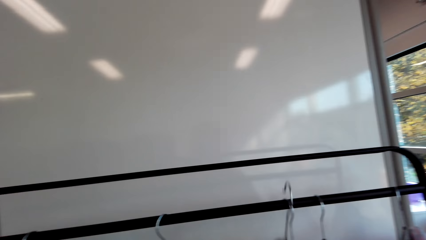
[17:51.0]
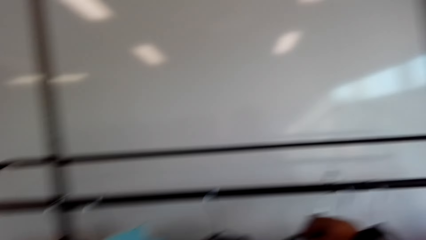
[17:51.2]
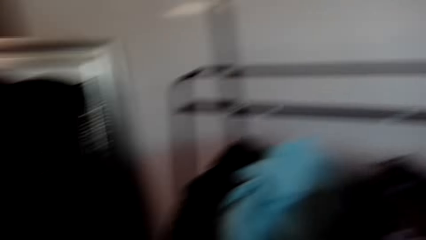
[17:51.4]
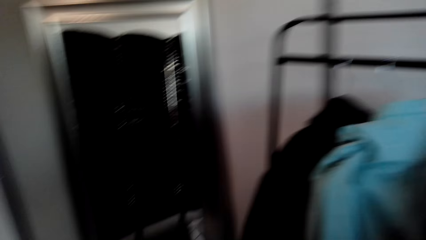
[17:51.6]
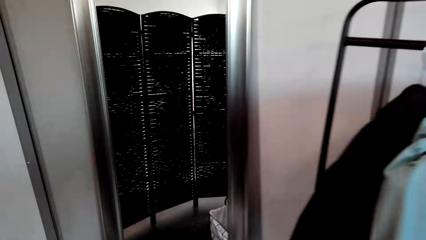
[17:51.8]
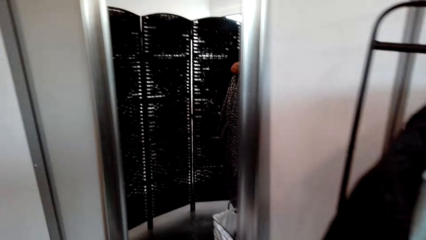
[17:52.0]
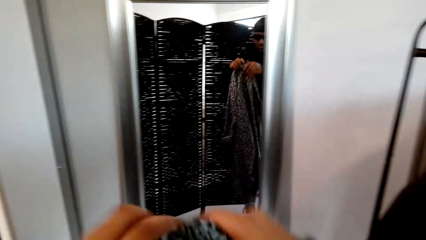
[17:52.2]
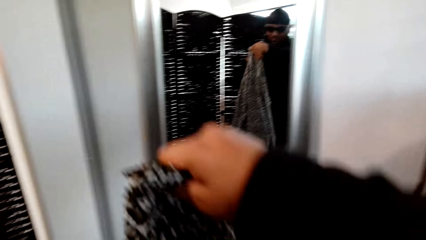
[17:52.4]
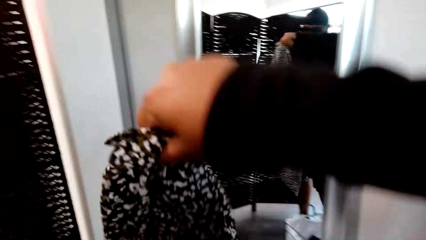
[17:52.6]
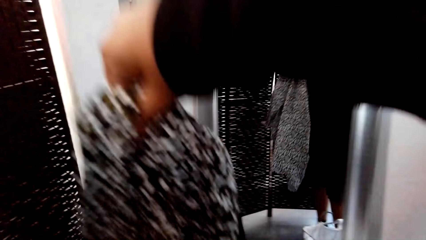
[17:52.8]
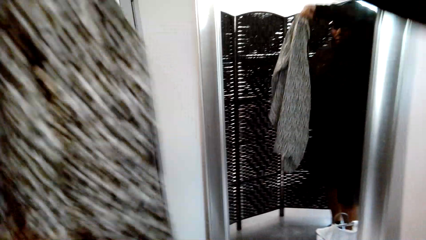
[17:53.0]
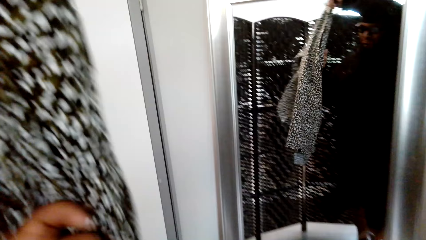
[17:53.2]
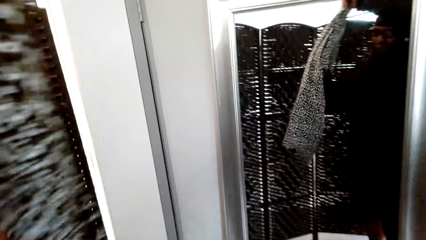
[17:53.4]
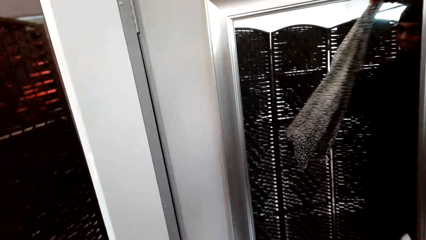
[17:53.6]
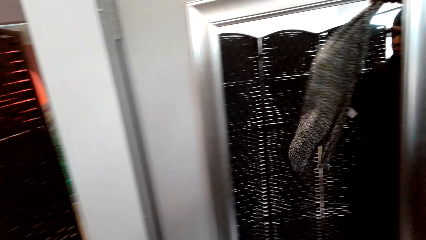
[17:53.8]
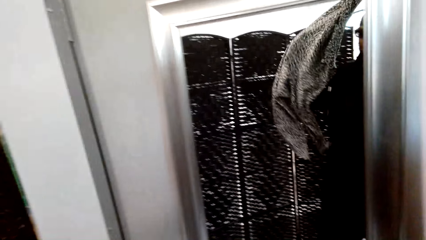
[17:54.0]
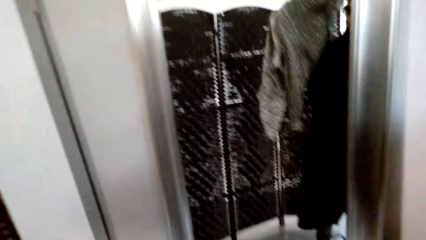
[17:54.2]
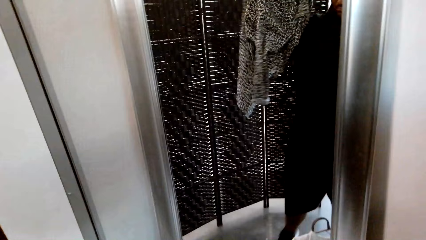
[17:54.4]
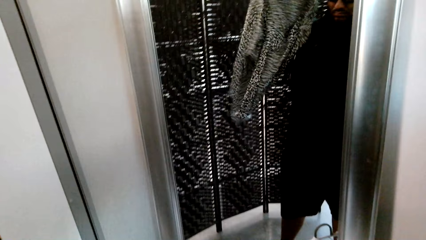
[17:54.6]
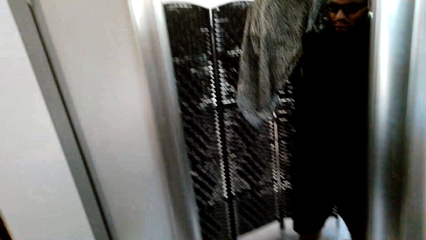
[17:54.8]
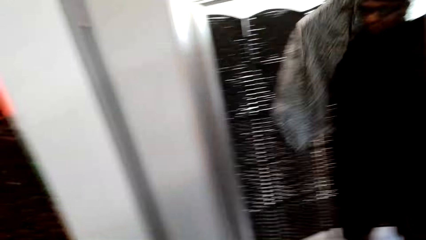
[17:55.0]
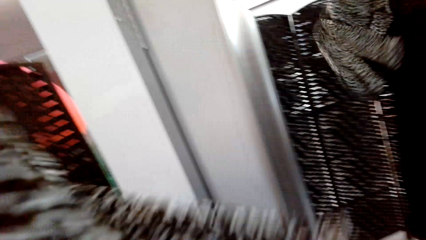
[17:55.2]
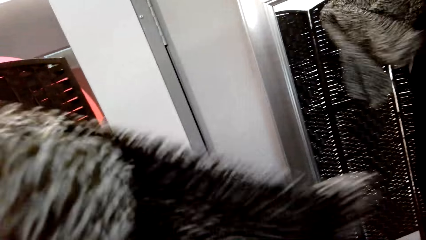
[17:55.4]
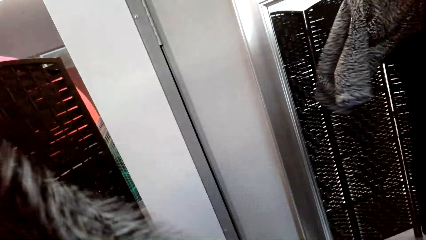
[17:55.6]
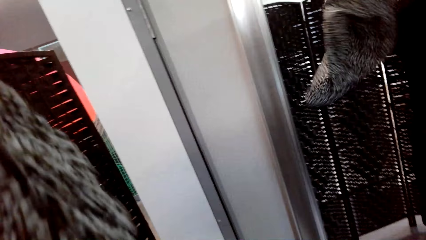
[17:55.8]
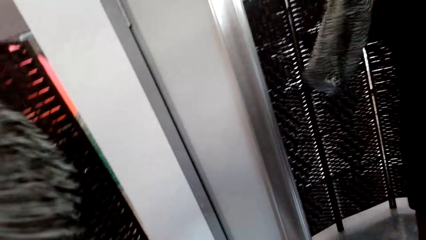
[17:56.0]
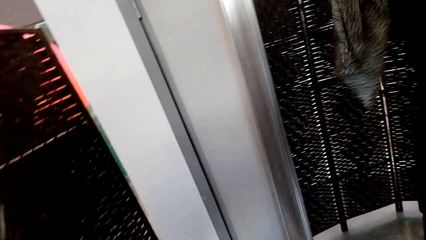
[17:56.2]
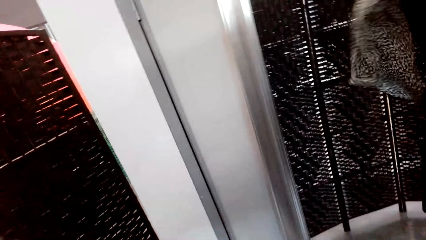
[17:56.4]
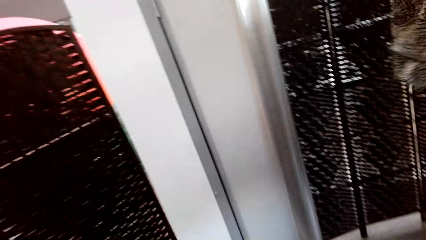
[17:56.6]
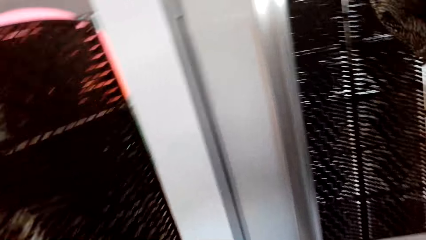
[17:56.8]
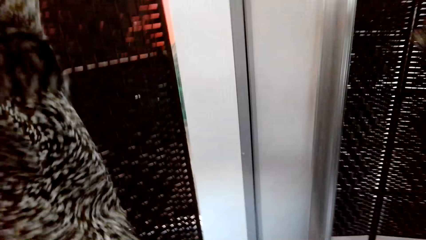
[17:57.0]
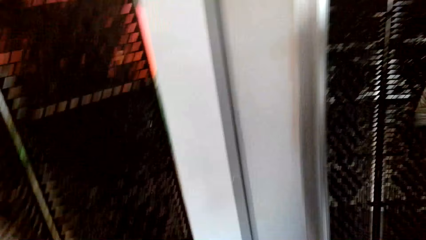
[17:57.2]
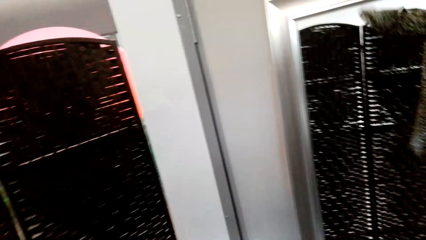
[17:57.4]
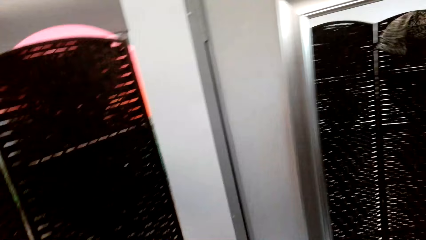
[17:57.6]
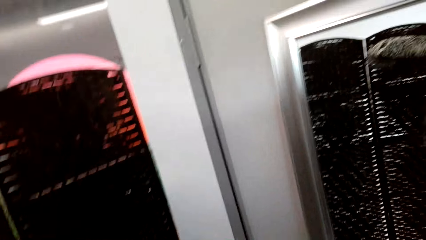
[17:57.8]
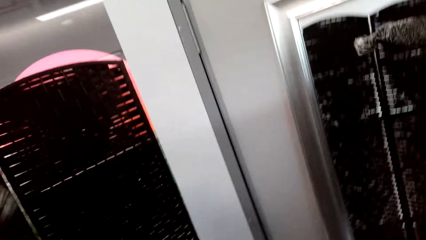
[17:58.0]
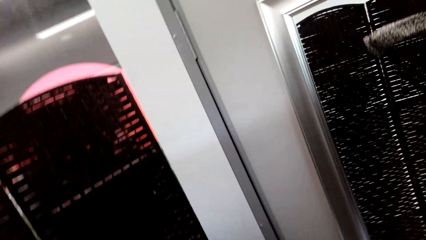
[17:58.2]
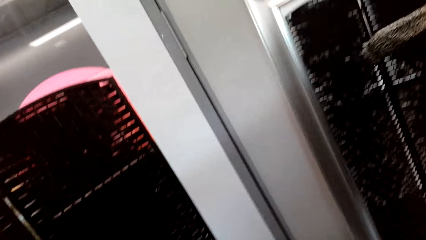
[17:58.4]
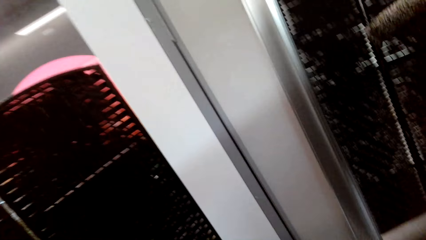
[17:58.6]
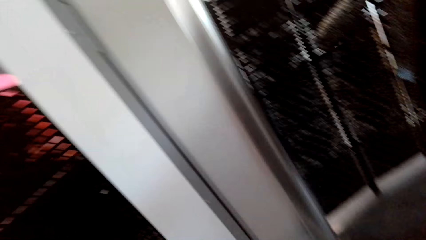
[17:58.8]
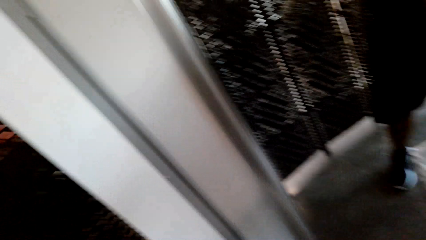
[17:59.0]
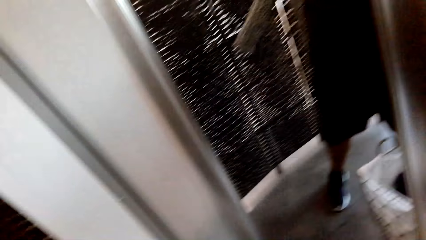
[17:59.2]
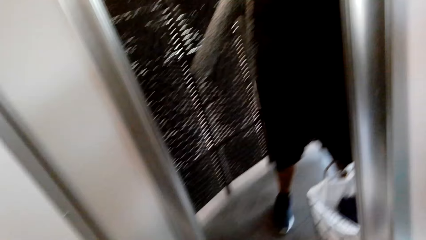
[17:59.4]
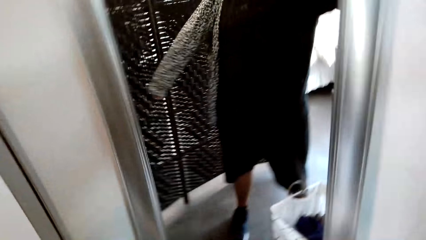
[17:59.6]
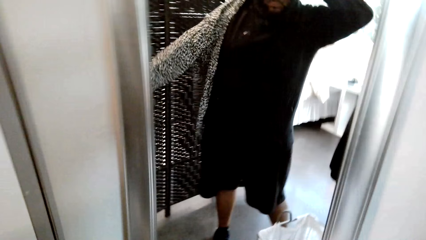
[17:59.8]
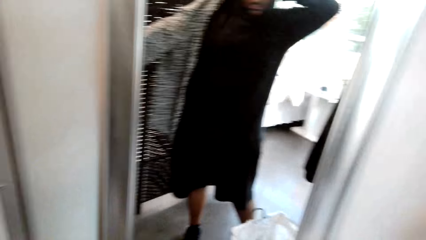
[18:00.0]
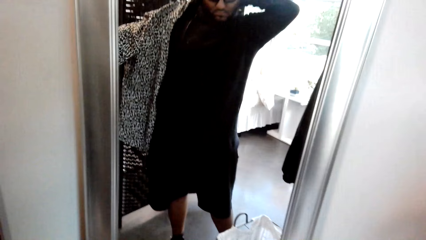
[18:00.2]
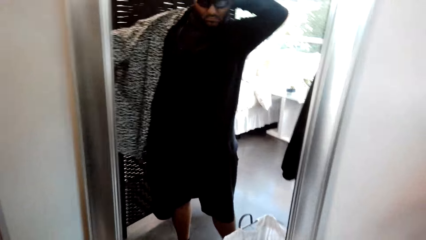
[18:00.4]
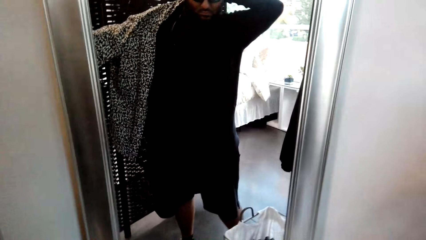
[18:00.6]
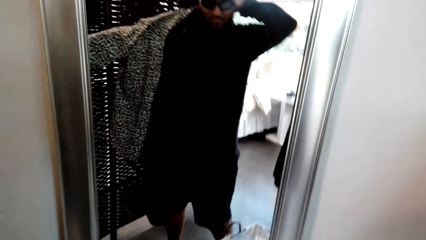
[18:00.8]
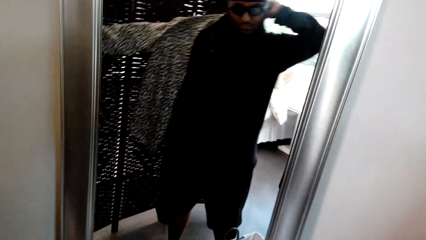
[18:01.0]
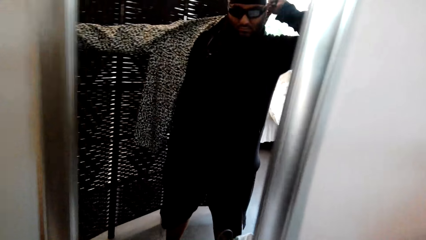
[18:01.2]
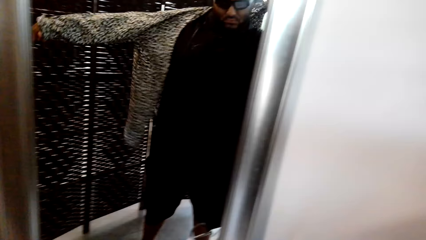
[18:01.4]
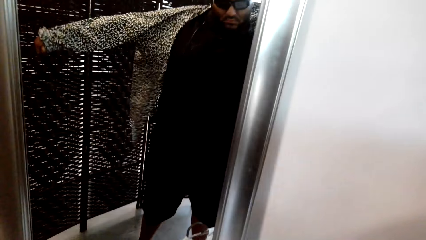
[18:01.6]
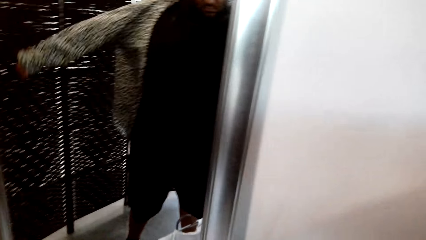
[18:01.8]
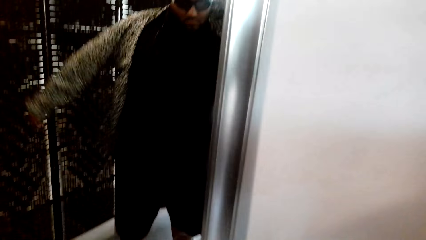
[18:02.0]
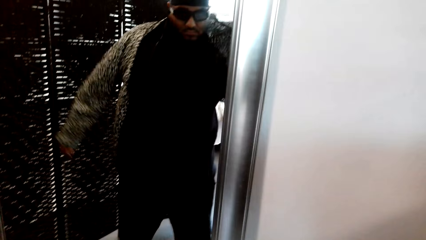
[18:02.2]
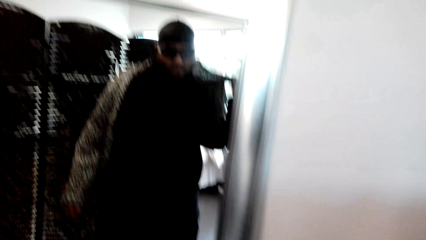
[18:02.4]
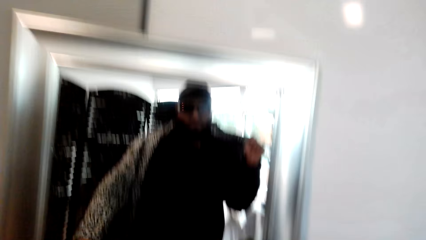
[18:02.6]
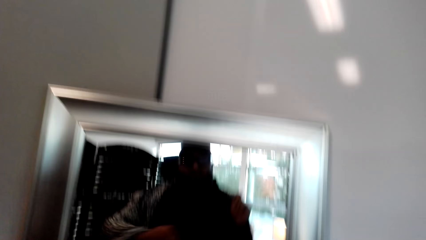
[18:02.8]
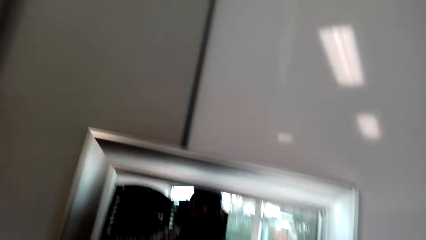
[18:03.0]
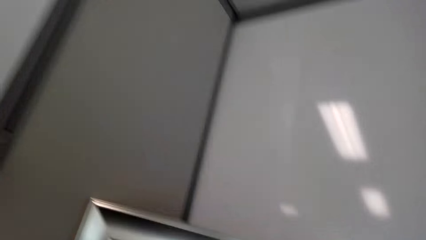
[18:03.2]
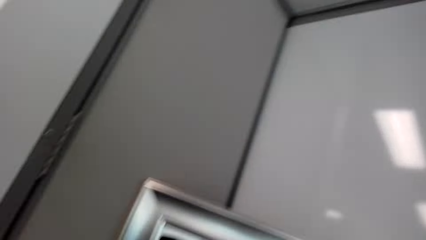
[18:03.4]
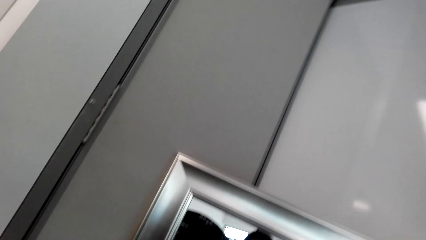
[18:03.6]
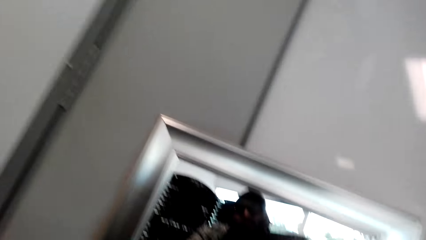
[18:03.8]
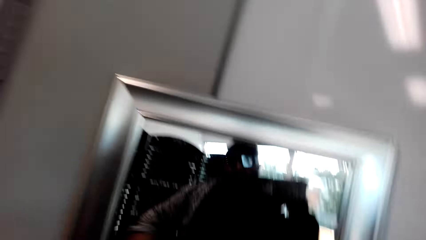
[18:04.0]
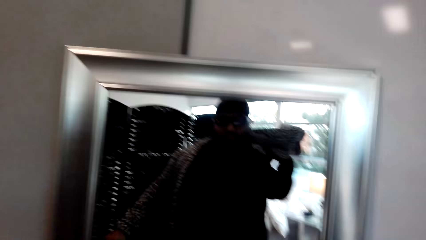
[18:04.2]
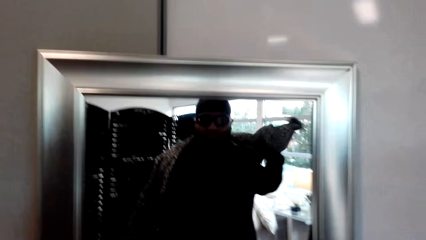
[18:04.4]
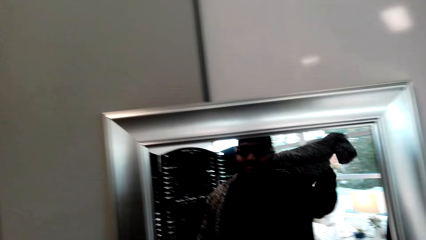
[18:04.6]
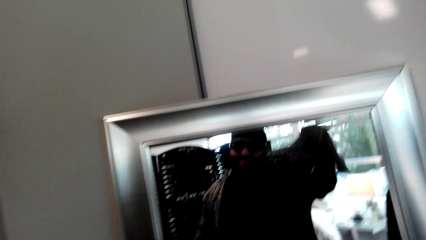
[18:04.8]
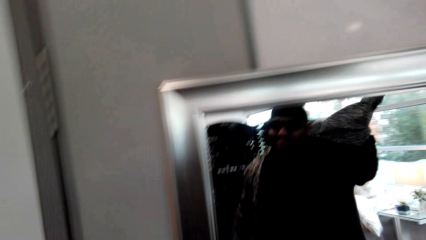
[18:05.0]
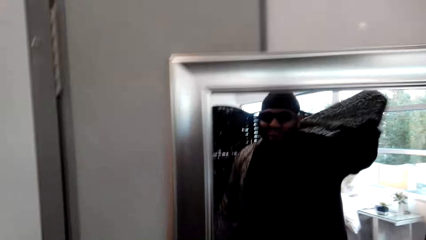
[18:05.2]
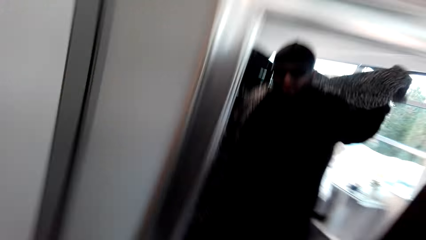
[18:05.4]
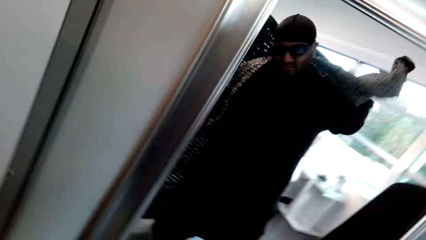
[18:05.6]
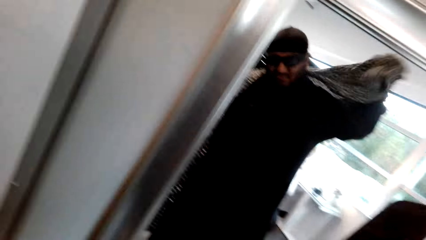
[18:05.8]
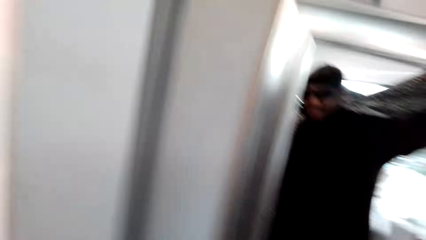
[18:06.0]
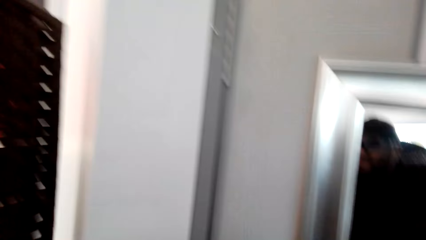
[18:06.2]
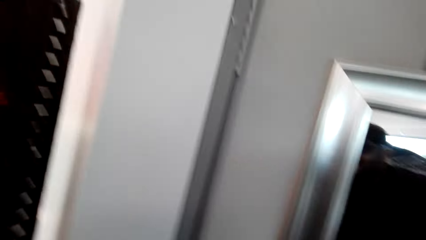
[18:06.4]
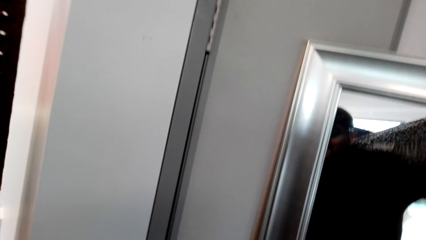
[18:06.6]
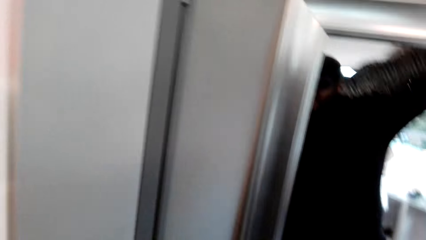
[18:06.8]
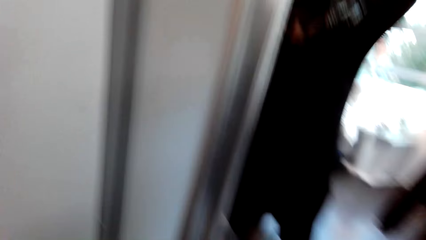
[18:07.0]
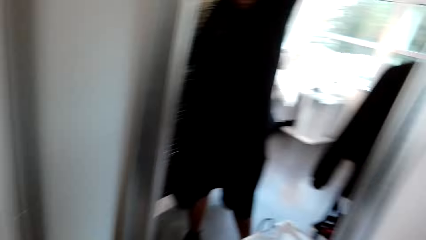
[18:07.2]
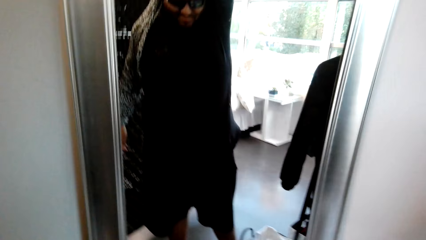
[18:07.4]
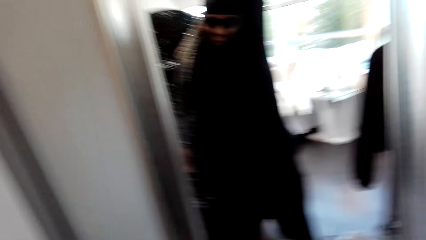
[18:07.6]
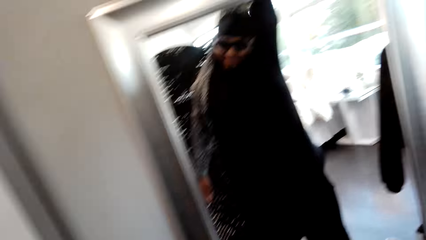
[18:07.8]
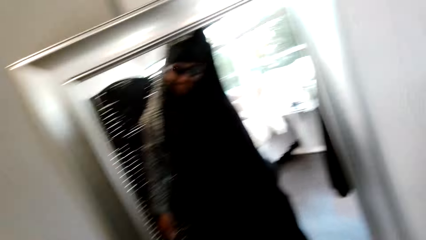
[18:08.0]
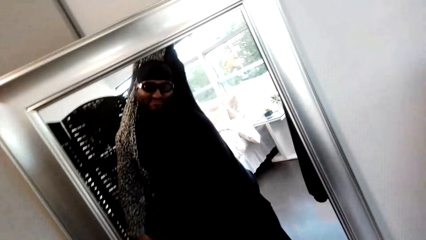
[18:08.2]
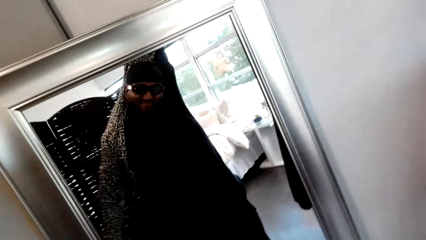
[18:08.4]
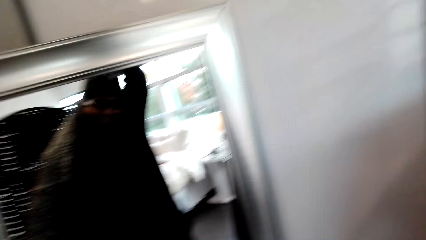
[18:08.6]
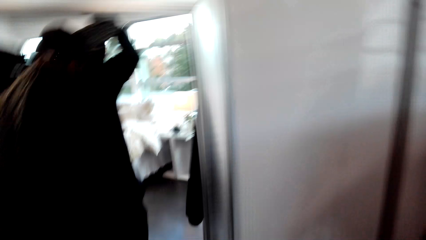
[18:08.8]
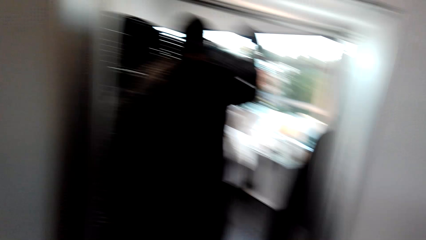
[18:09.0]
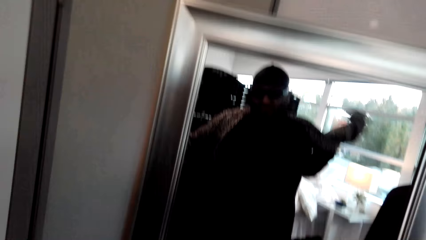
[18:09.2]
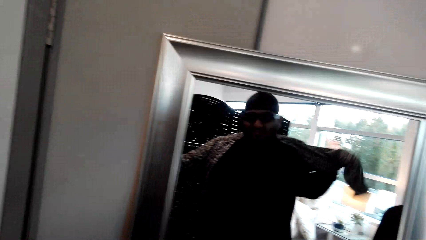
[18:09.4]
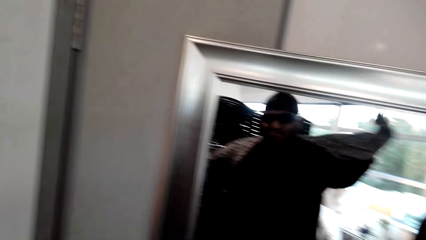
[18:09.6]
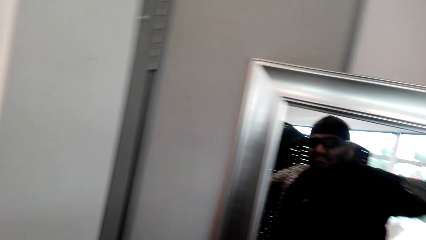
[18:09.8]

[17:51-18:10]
The camera wearer puts the hanger on the clothes rack. They pull the shirt from the hanger. They put on the shirt. They look in the mirror. They look around the house. They look at themselves in the mirror. They put on the shirt.
